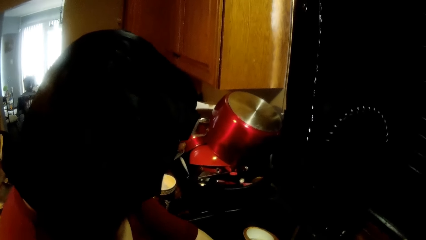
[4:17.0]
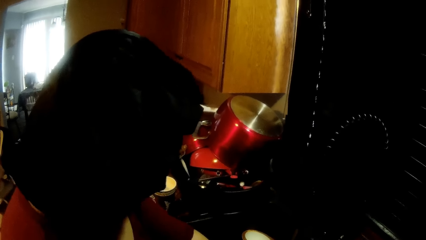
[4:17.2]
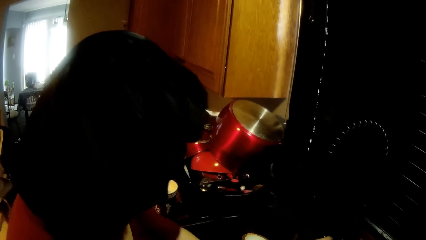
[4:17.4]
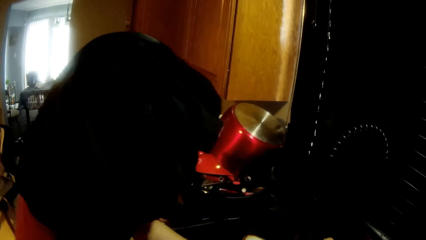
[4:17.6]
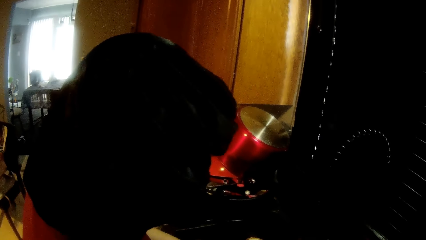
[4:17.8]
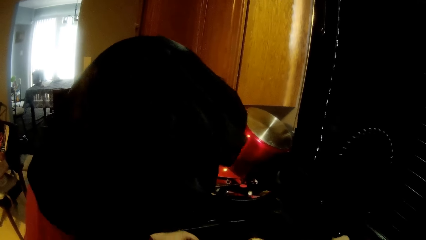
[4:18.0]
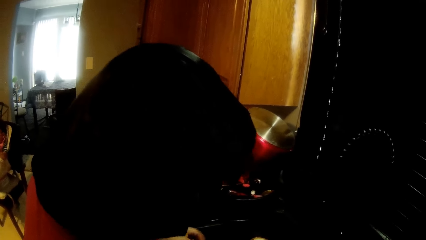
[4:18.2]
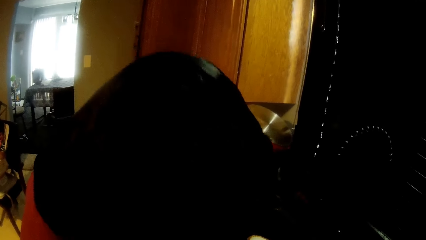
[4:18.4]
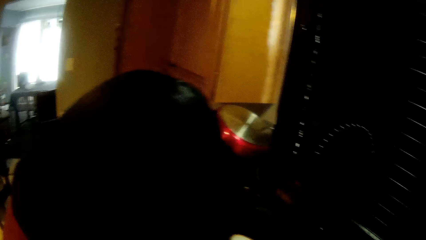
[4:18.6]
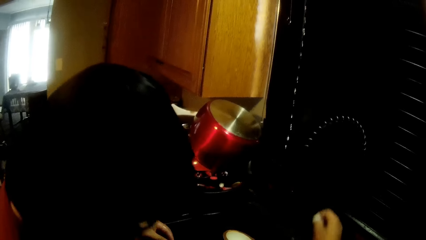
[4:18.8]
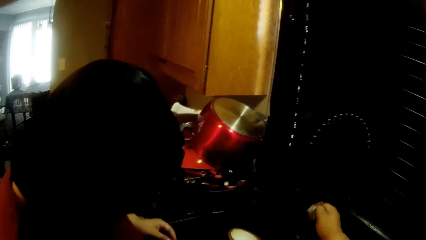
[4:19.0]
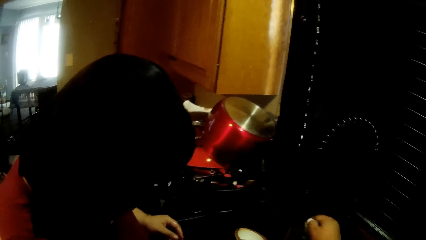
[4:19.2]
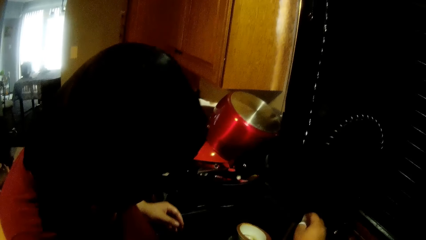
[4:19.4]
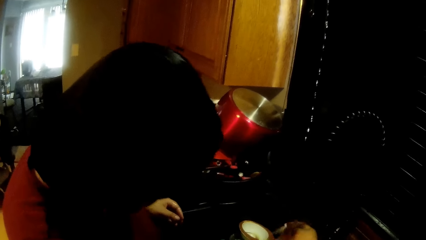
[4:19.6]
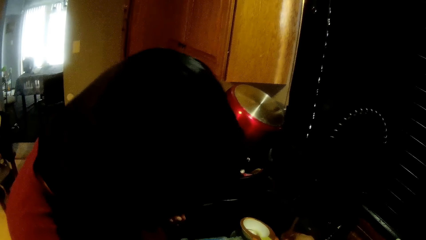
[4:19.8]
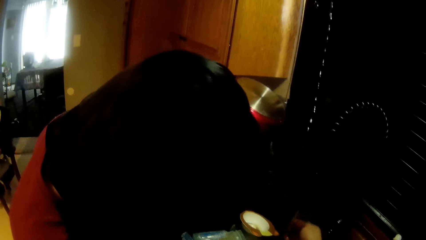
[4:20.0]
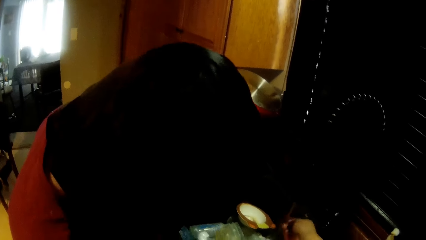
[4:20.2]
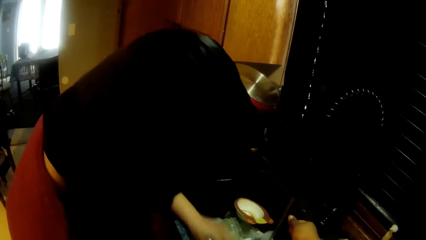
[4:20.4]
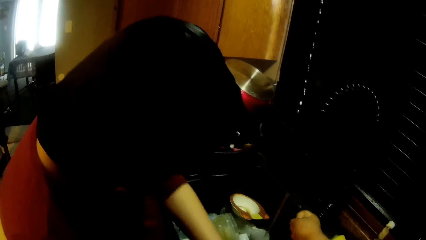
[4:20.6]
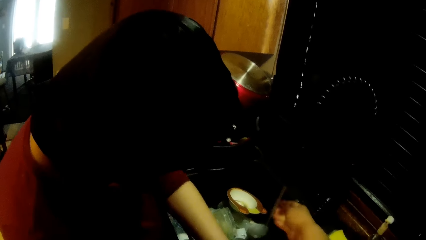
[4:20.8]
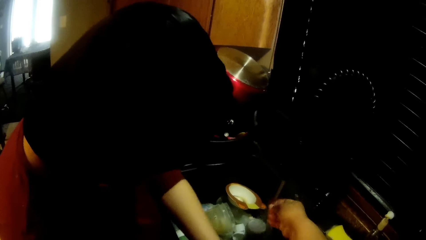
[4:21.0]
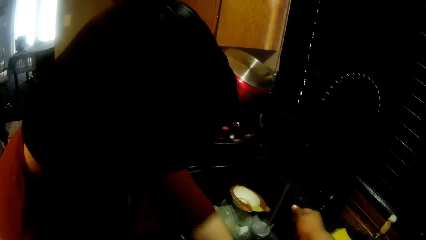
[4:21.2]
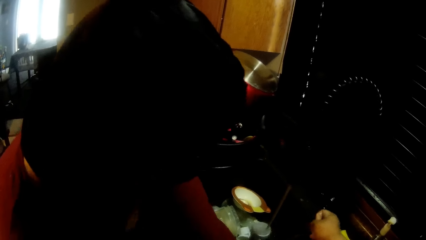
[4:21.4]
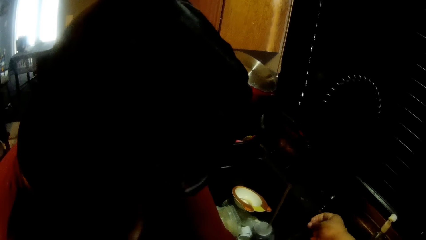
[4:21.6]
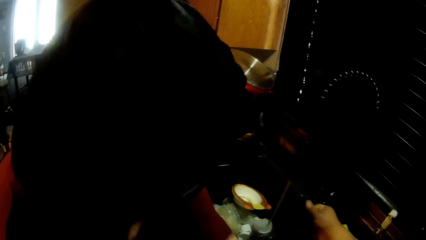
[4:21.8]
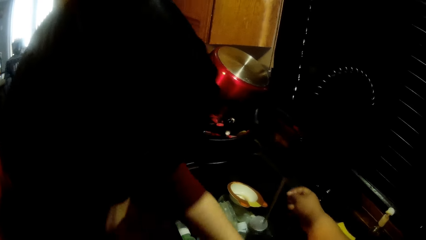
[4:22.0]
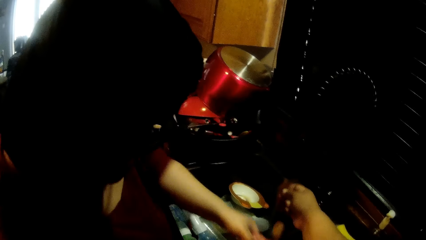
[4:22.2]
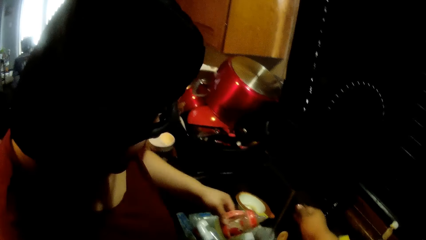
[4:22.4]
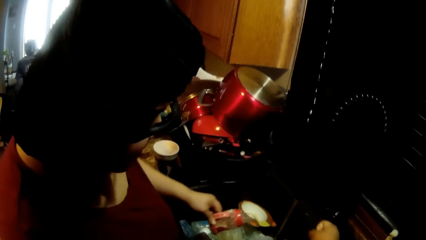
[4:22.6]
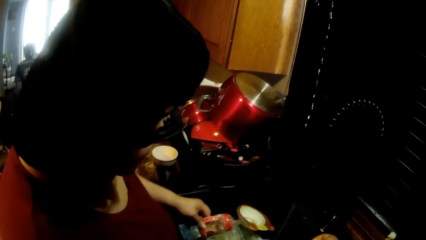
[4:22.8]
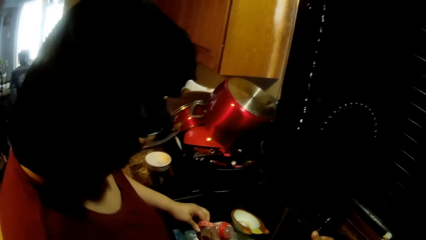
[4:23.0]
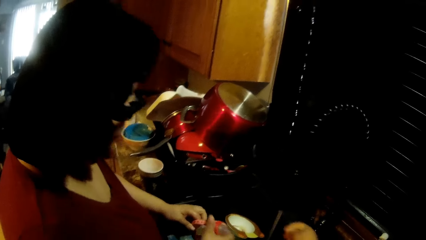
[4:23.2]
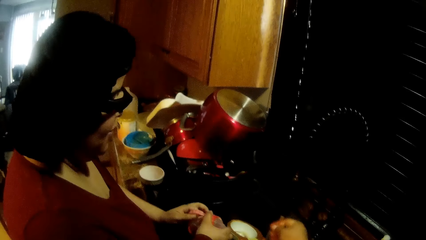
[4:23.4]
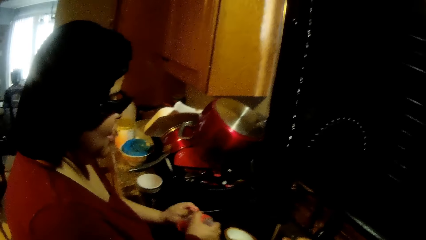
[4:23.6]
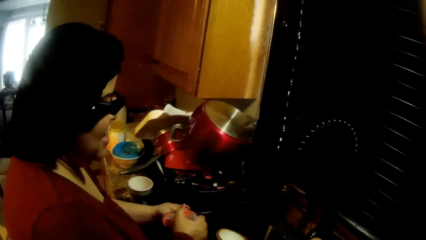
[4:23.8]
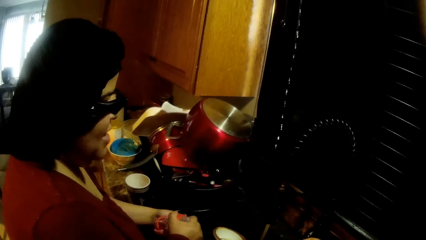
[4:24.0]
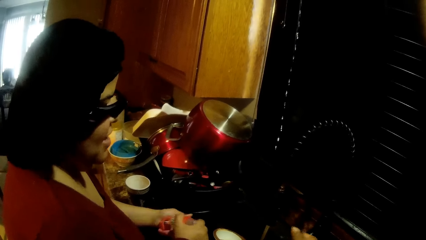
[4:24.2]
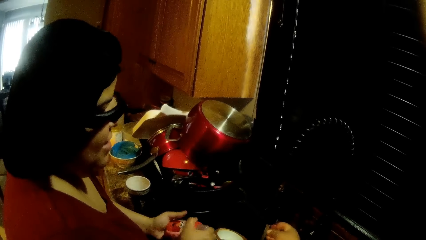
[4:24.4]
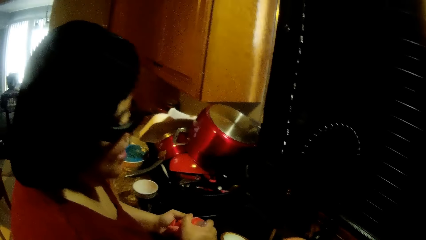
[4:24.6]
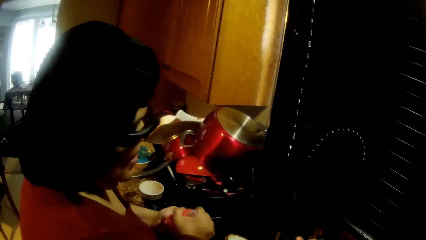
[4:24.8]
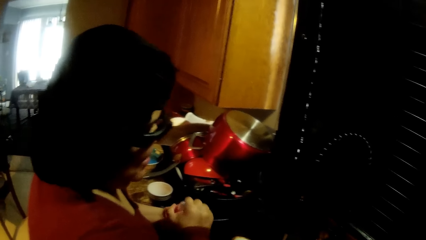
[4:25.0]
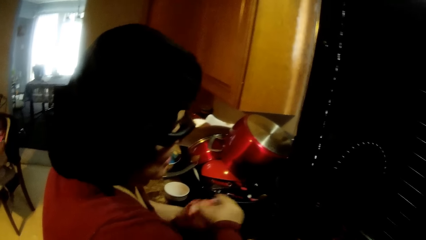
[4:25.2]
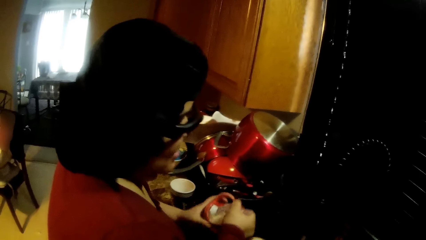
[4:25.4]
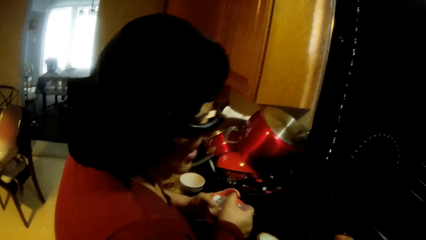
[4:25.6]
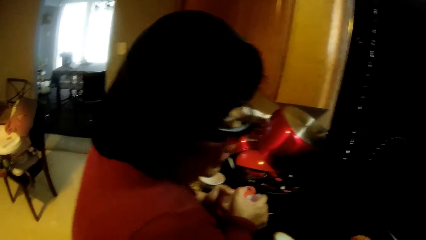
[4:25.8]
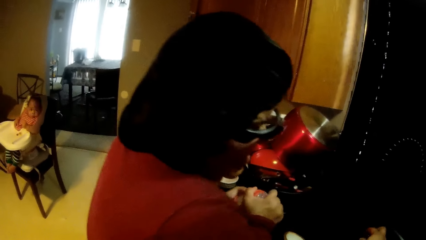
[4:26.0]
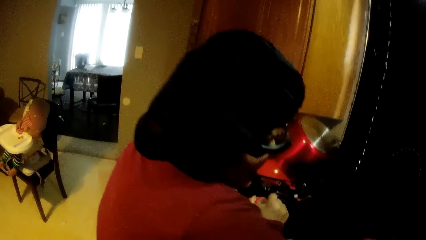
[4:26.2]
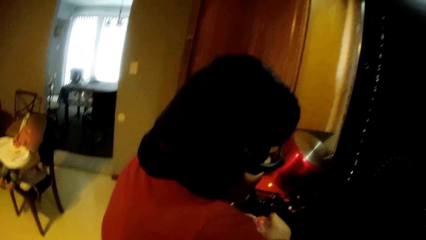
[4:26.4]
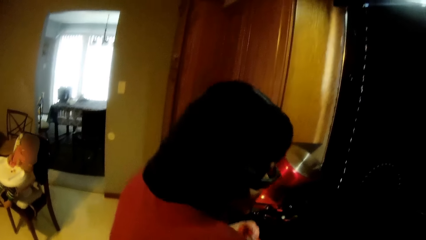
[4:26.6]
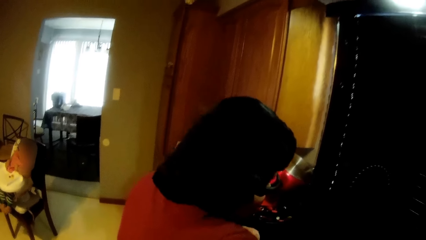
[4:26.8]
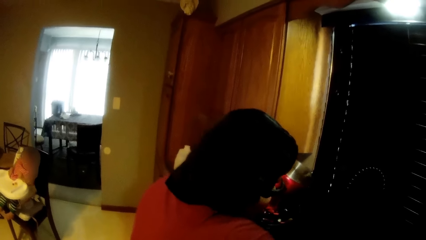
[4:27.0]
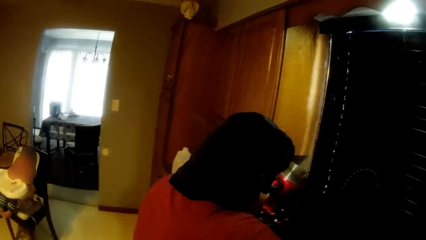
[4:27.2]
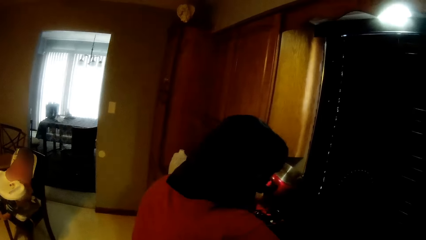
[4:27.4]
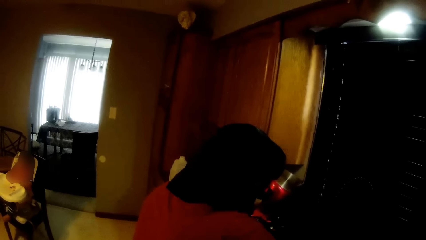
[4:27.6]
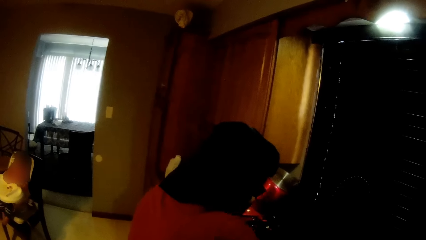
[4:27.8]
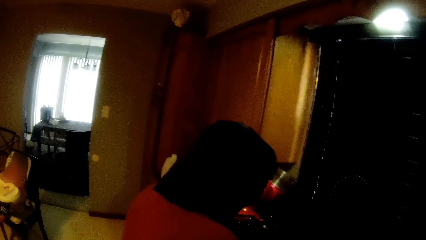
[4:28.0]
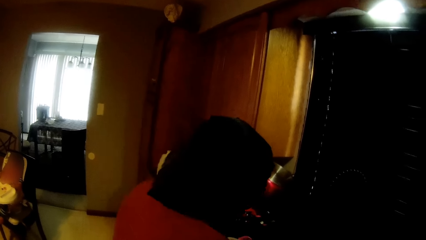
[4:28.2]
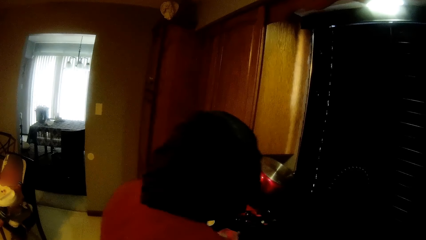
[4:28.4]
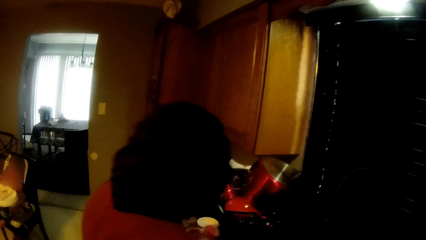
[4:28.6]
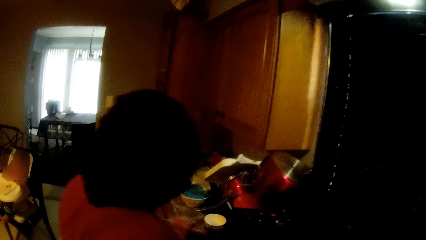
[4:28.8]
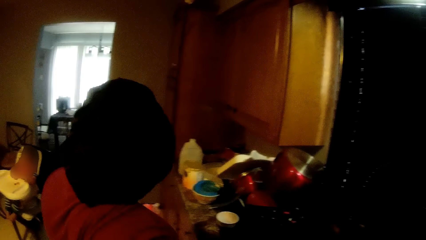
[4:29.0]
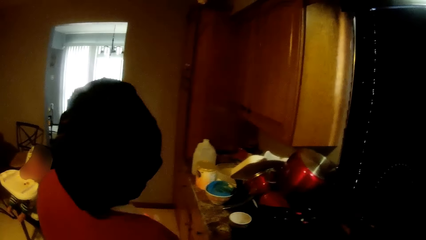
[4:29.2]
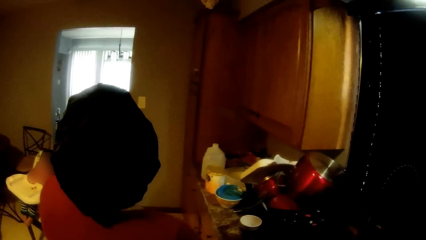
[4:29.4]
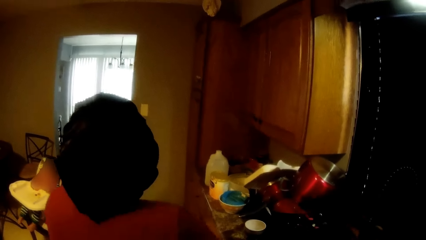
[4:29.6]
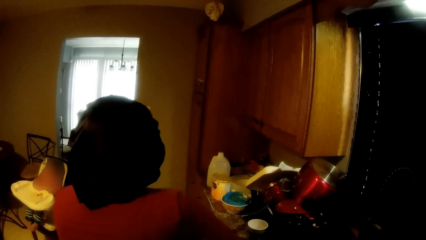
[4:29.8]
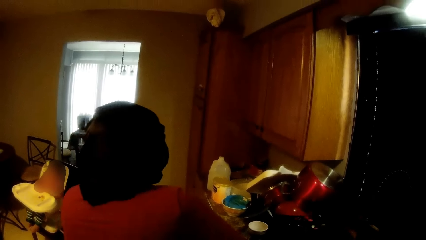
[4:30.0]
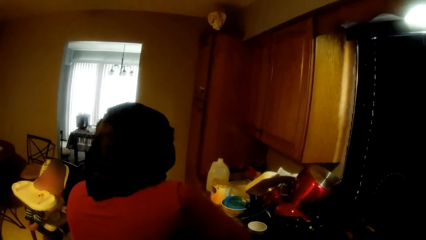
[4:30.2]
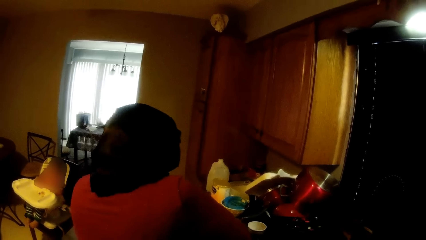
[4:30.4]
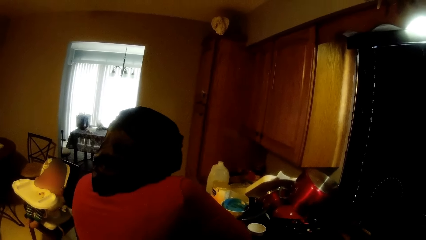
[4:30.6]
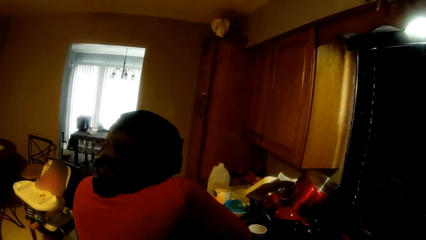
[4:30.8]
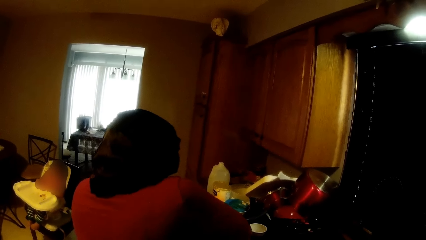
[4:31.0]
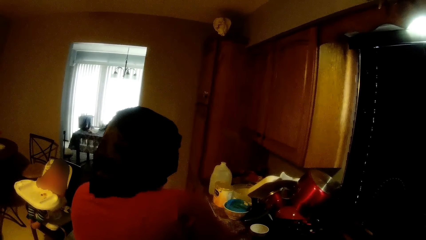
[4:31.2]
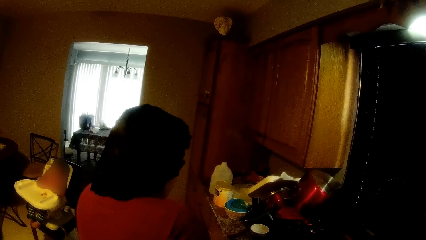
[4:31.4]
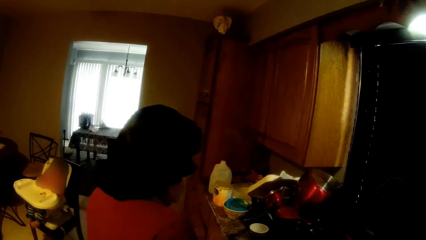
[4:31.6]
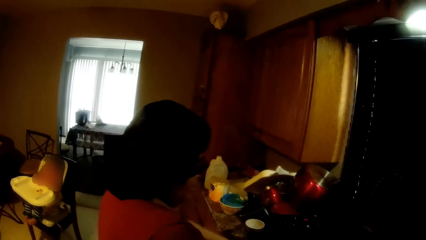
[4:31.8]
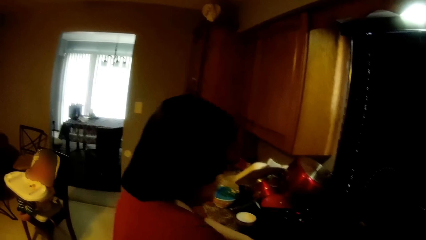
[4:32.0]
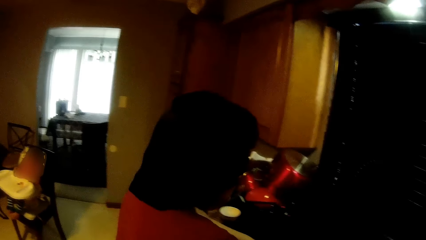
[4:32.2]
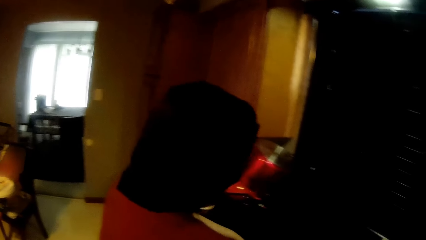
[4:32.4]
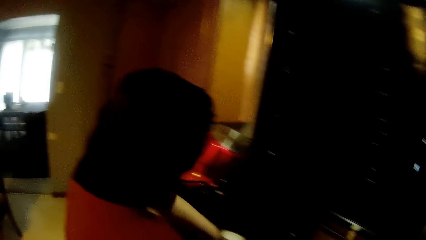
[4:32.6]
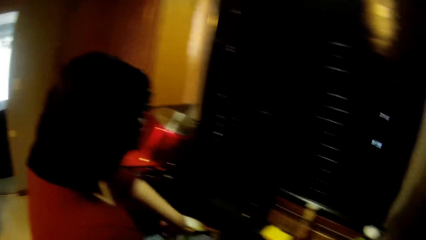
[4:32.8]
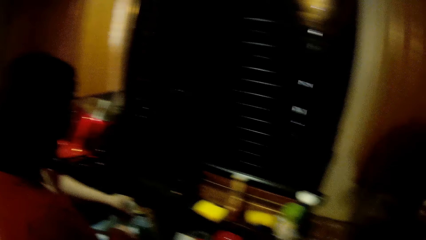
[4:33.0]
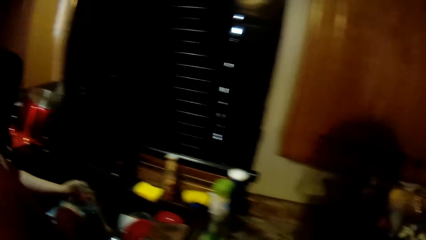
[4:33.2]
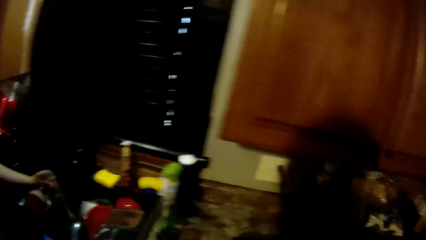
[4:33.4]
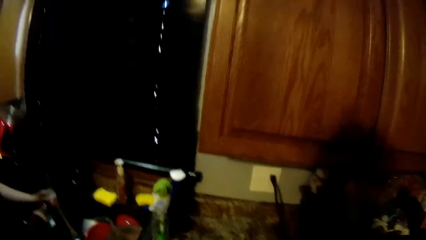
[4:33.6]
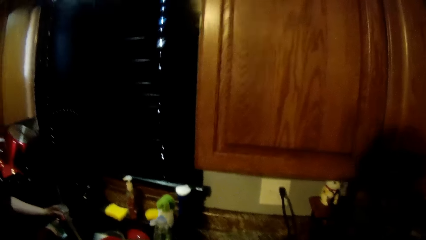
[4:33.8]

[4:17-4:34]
The woman turns off the tap with her right hand. The woman converses with the camera wearer. The camera wearer rinses his right hand in the sink. The woman touches water with her right hand and removes something from the sink with her left hand. The woman opens a feeding bottle in her left hand with both hands.
